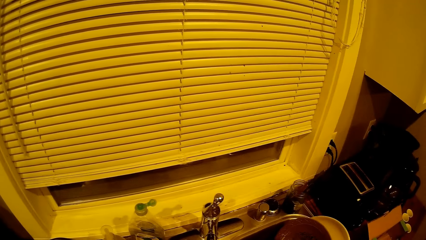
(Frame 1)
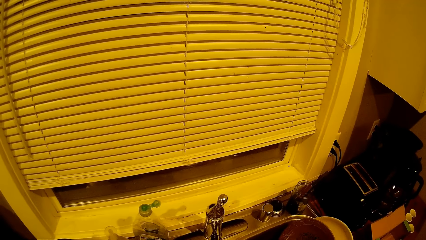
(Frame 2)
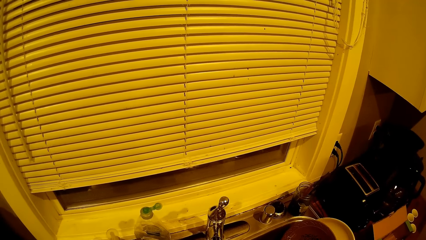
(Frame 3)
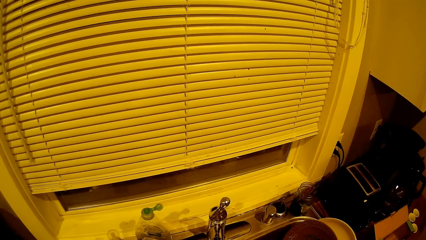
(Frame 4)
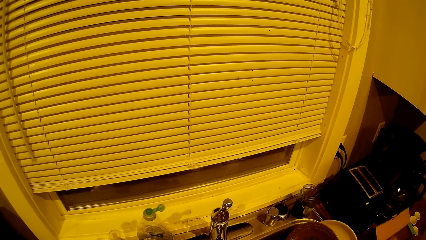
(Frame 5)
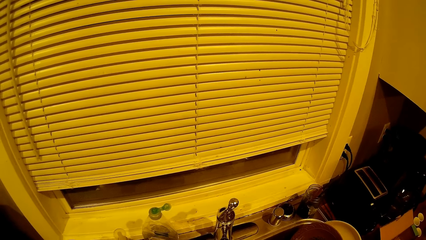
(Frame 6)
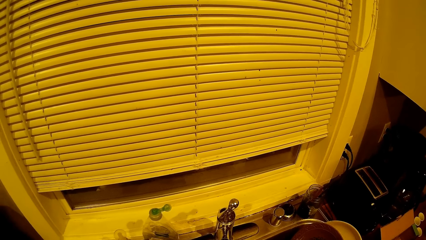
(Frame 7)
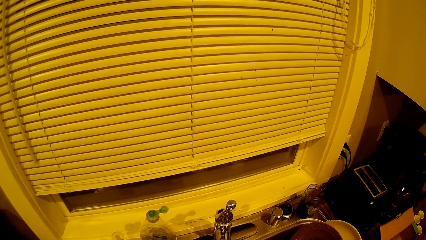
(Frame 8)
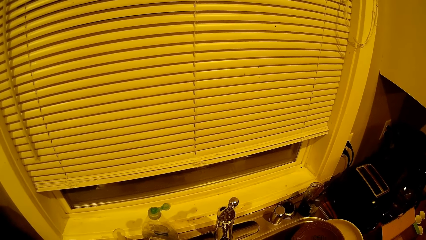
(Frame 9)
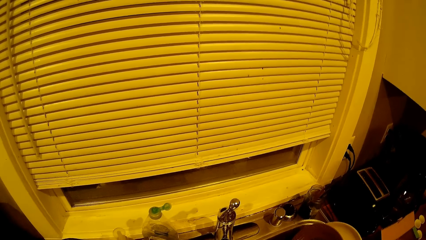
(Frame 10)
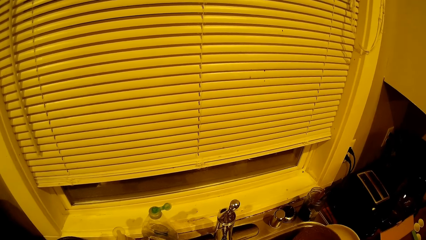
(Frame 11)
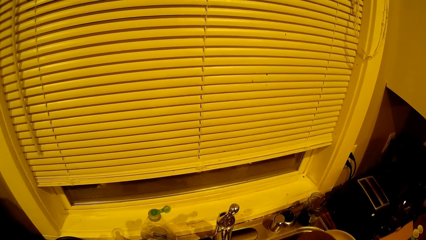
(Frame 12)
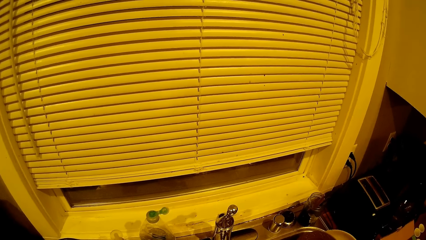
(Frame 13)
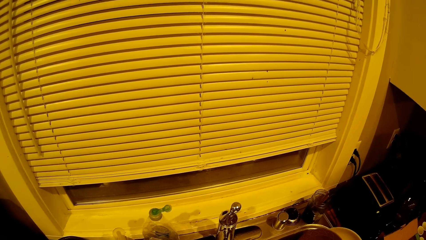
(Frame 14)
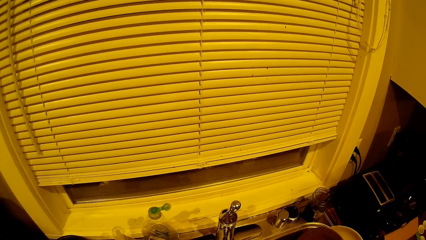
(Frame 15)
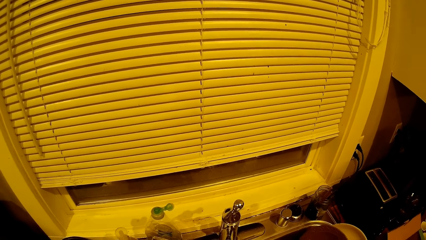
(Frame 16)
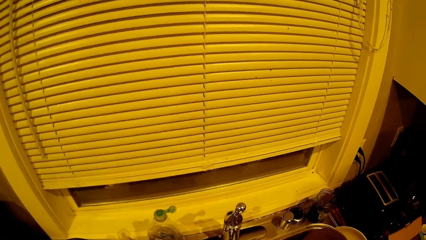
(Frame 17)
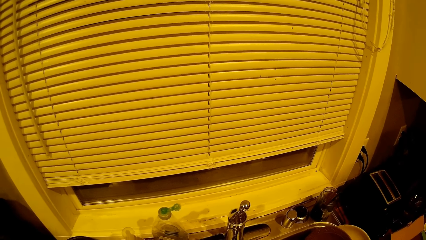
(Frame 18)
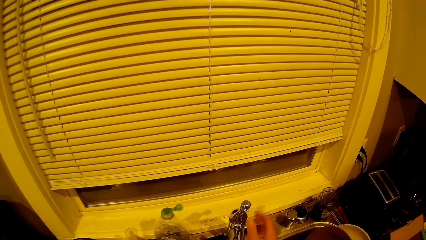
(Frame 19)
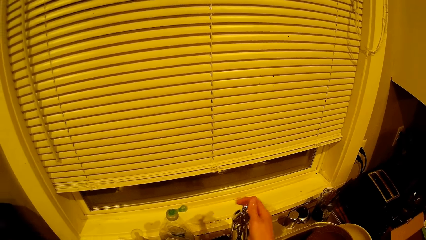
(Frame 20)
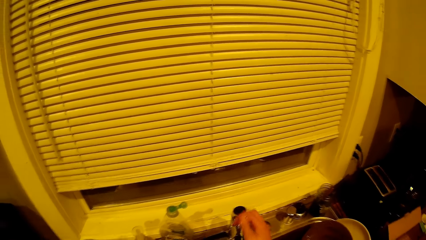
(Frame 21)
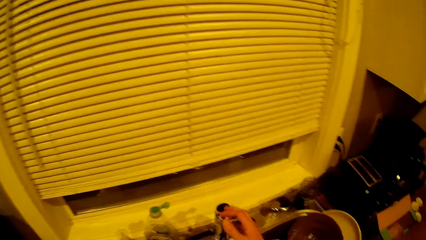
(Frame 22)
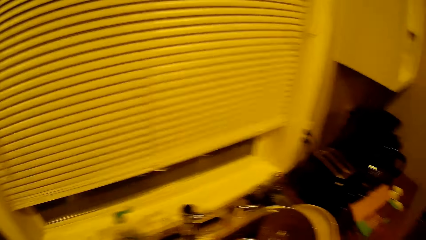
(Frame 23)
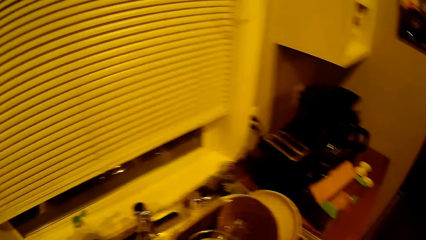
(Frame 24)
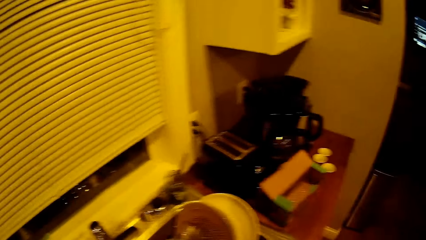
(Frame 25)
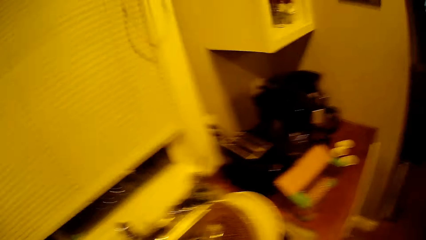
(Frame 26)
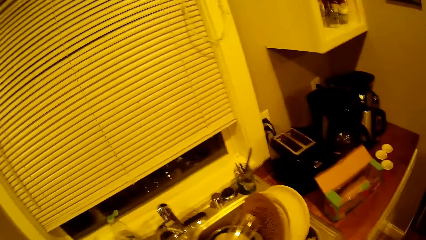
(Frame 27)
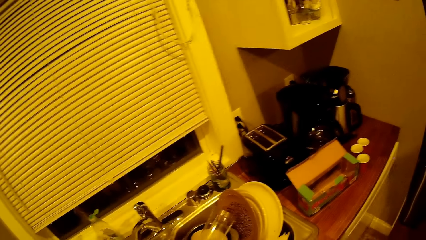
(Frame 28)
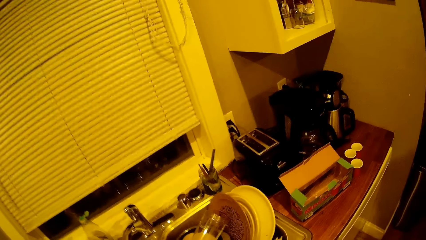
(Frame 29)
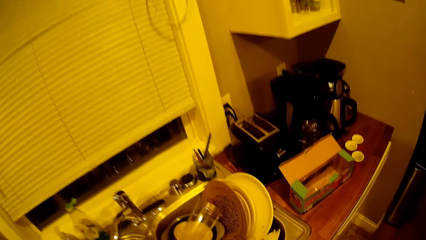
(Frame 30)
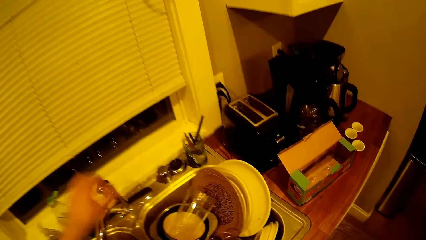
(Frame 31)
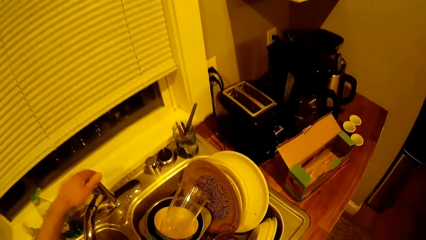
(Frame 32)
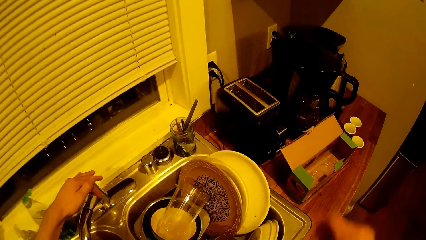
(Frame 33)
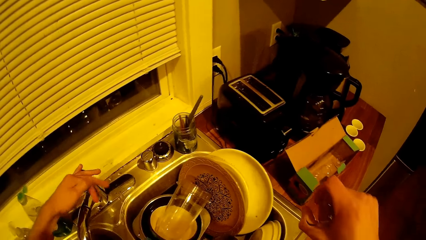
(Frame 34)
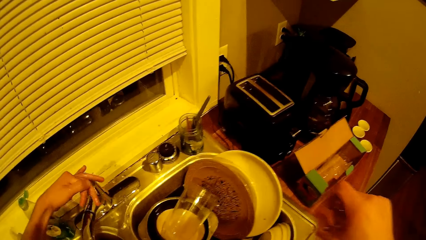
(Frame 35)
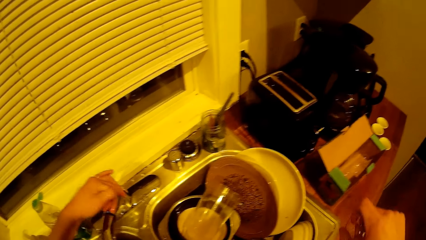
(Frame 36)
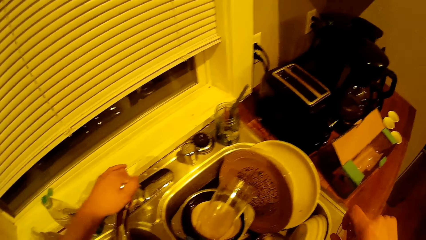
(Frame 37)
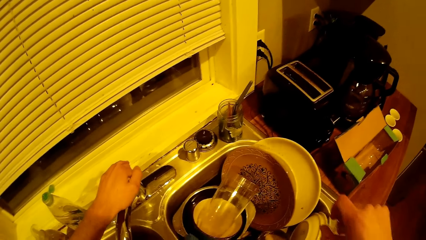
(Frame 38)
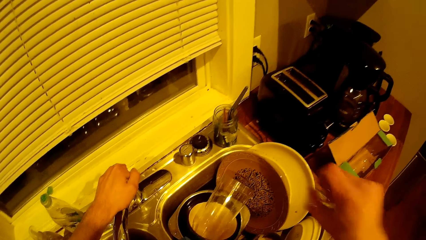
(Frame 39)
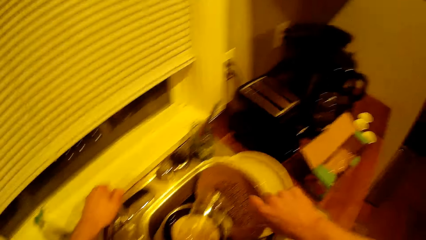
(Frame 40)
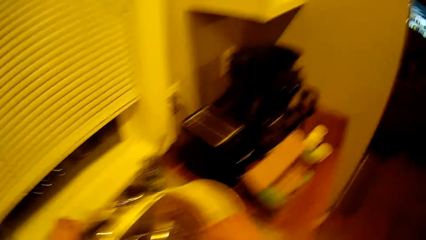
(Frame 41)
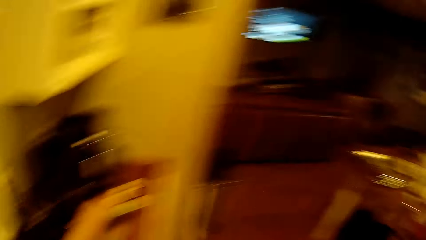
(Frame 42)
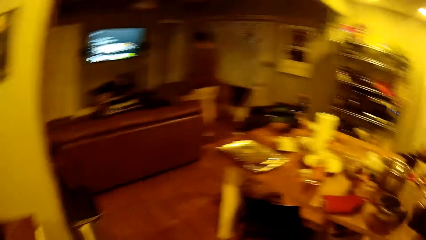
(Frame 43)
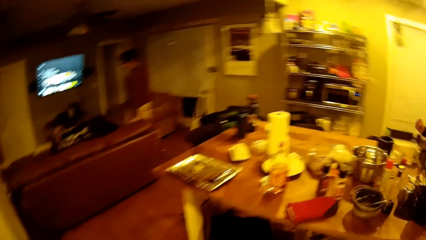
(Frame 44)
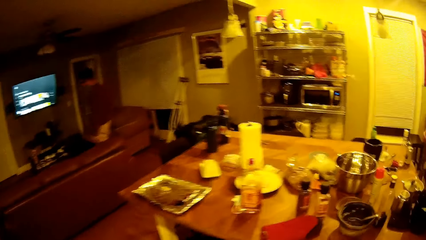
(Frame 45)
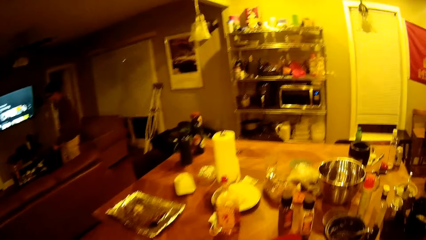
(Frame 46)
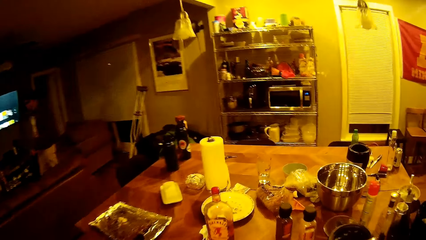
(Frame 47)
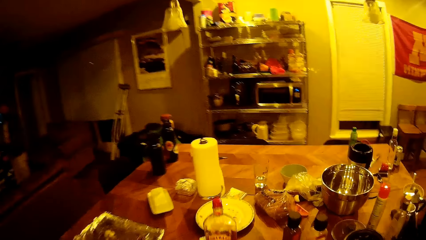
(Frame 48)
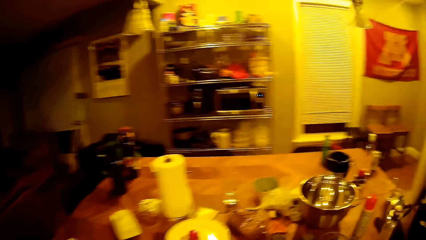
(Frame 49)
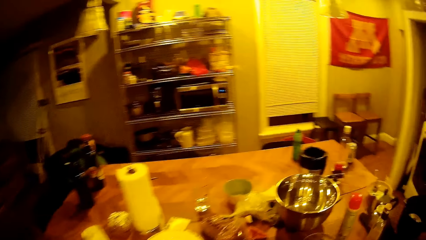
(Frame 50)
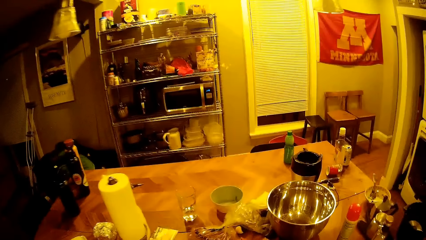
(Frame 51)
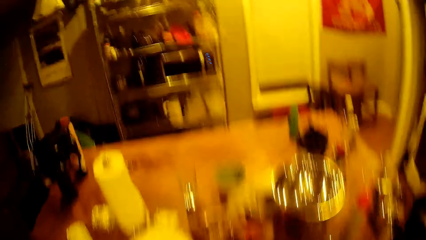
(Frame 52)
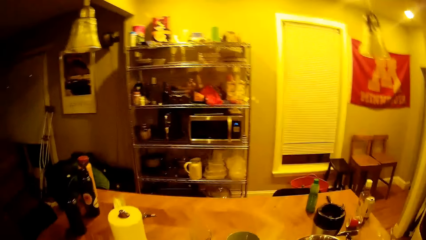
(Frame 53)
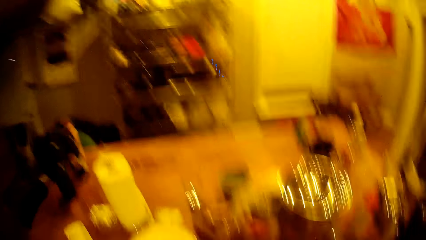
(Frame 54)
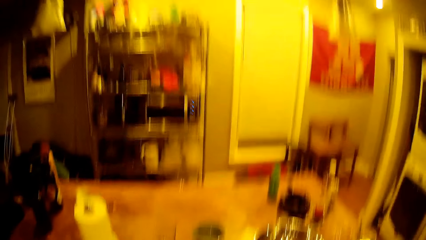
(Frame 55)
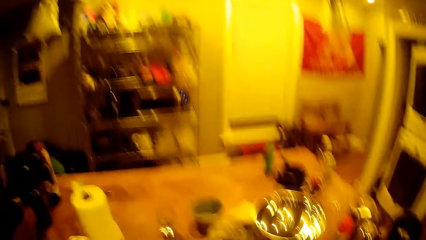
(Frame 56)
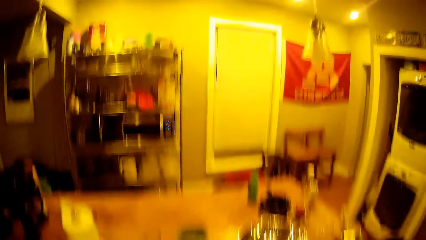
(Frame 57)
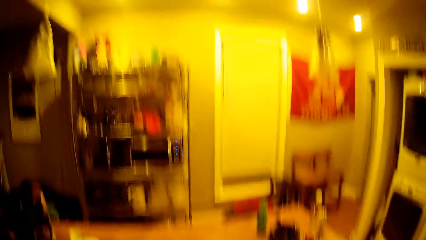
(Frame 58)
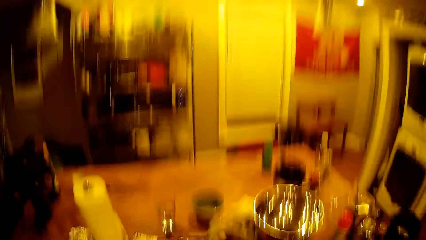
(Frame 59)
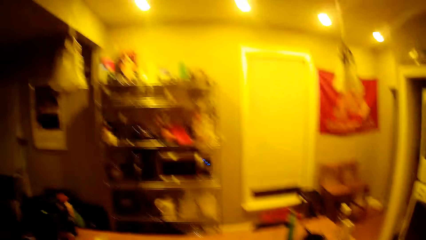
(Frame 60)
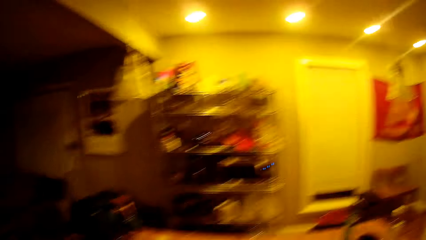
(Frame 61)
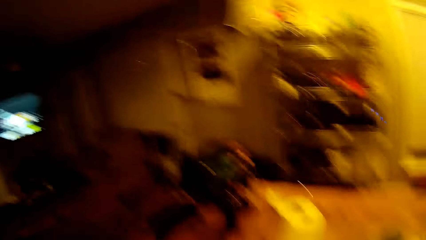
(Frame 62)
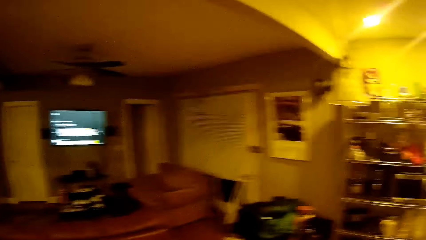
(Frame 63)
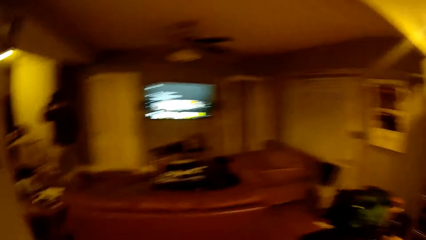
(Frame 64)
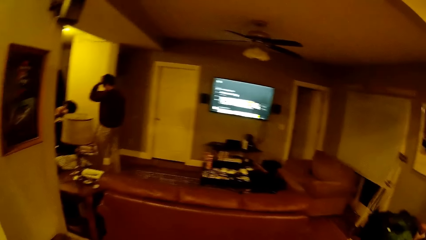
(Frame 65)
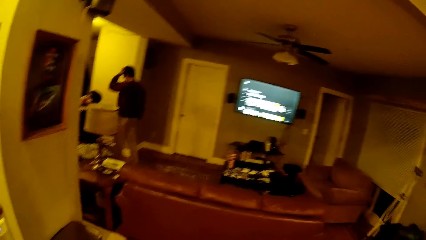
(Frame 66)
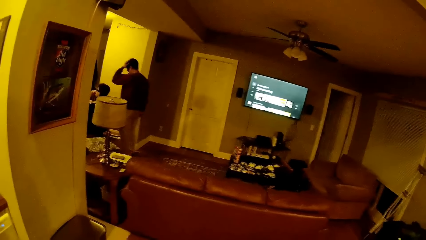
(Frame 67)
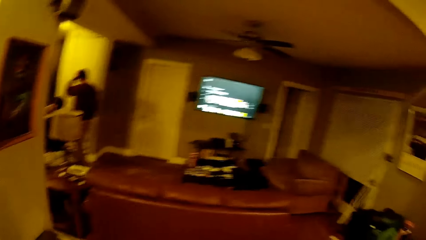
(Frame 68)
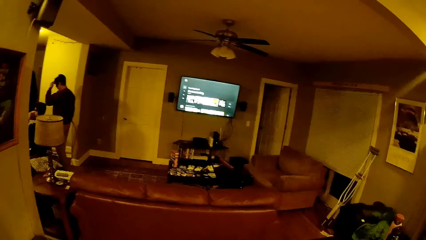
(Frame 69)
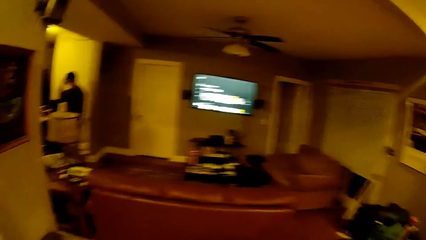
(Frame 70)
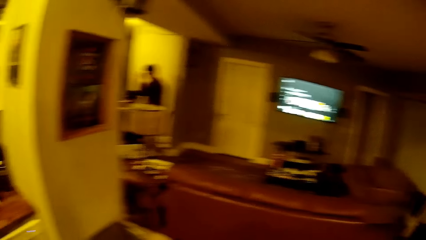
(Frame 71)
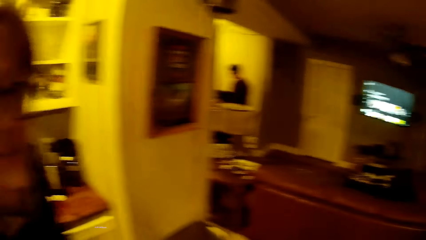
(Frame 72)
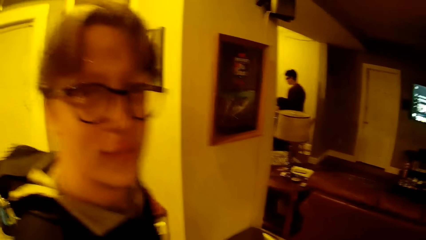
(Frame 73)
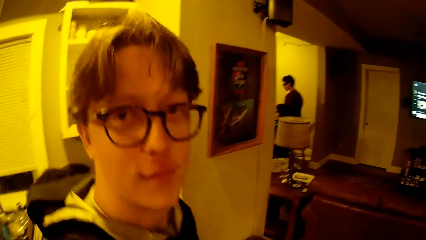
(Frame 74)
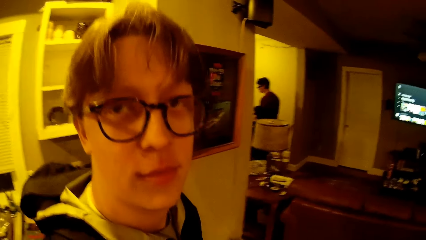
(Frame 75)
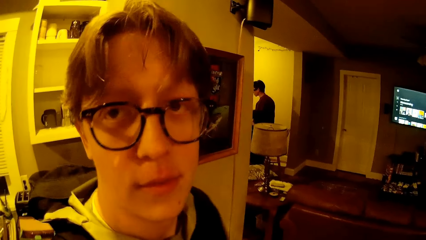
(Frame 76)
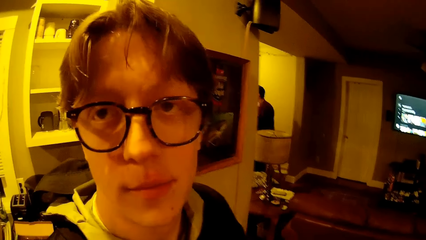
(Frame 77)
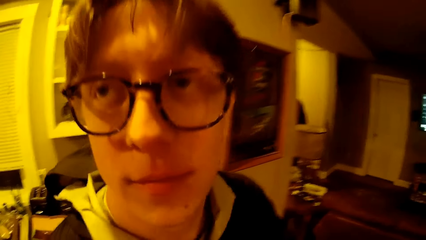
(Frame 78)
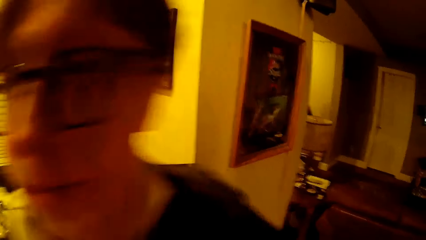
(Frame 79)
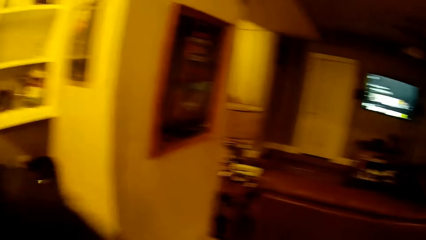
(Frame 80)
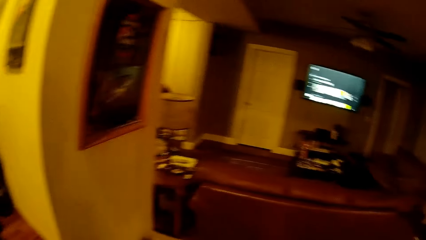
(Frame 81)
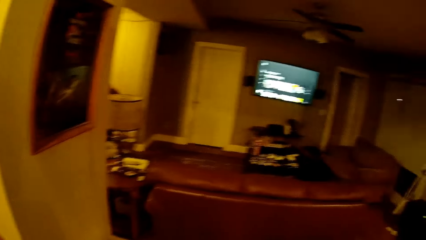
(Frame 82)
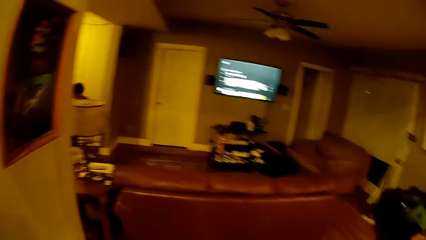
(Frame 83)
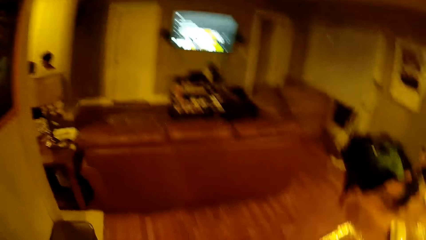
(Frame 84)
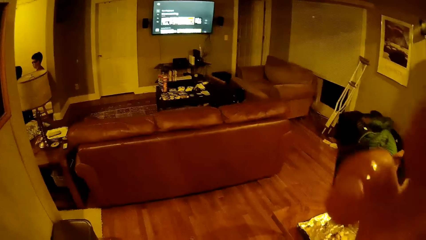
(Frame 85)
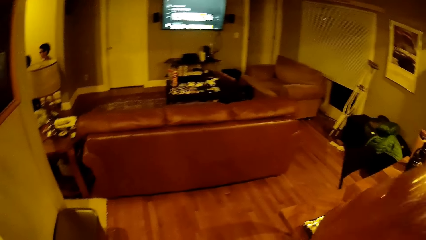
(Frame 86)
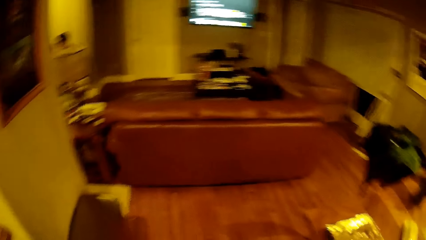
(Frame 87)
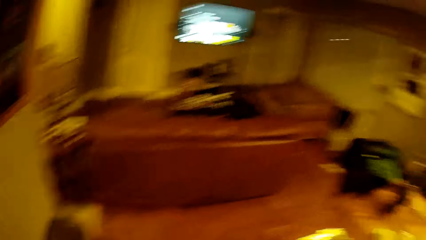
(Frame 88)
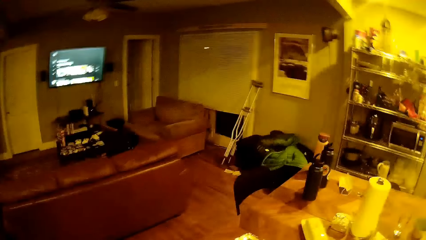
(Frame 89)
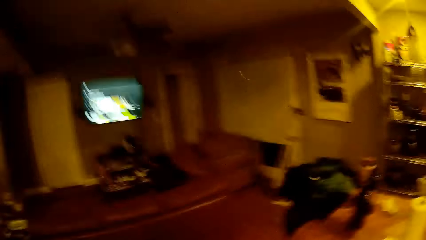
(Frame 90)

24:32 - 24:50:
The camera wearer shuts the tap with his right hand. He turns the tap head with his left hand. He touches the tap. He moves around. The boy walks into the dining area. The camera wearer talks with the boy.
